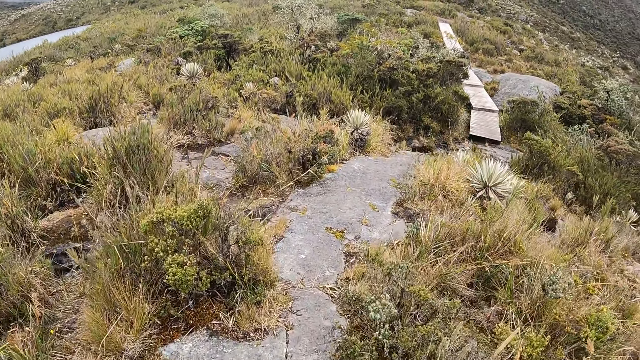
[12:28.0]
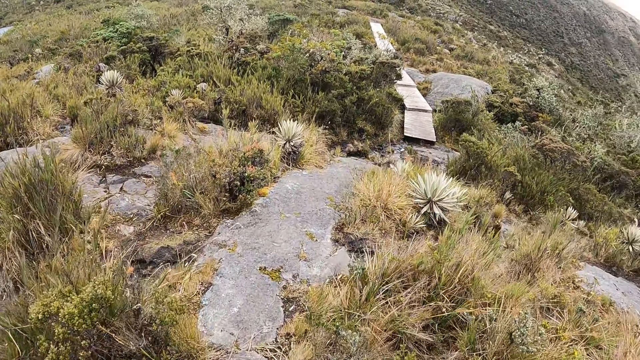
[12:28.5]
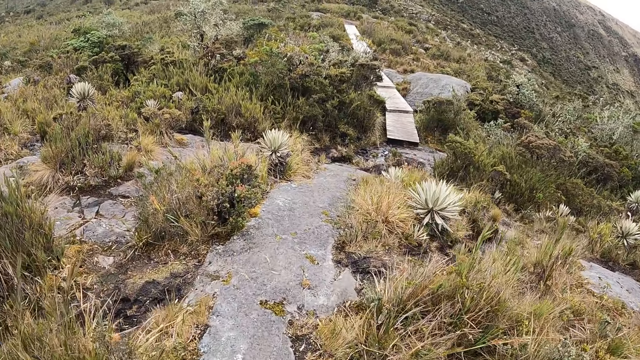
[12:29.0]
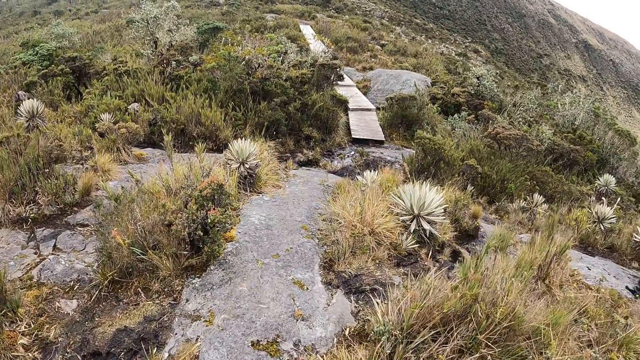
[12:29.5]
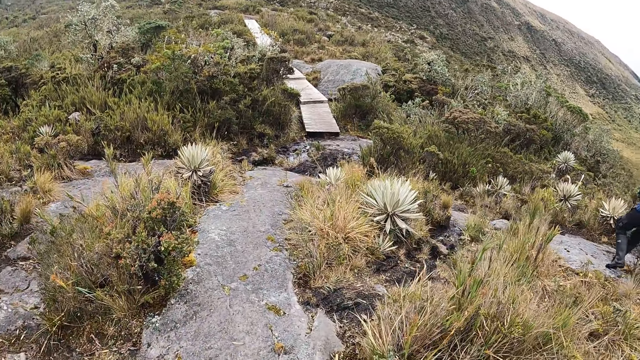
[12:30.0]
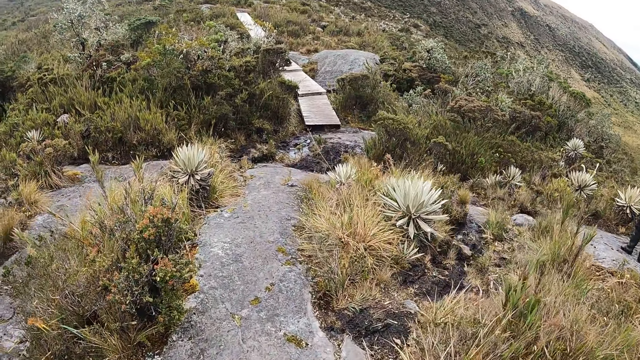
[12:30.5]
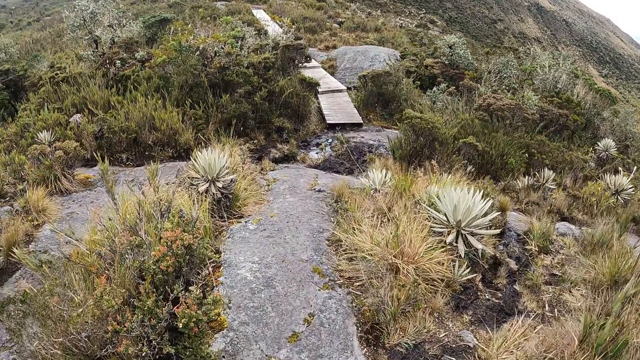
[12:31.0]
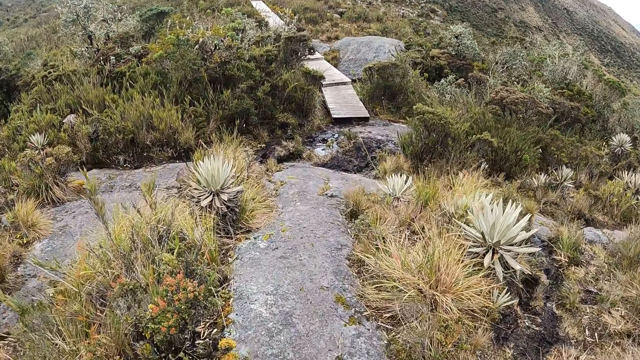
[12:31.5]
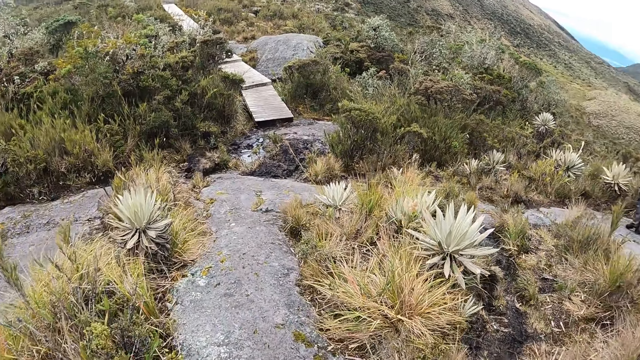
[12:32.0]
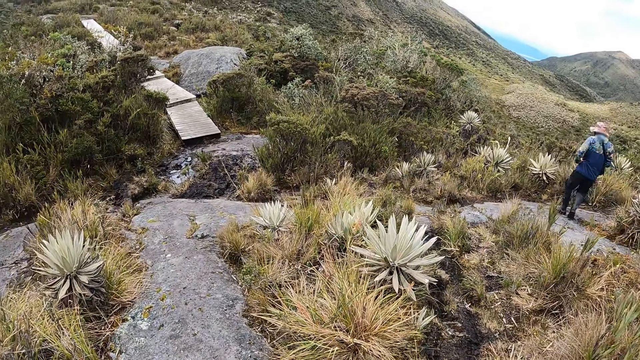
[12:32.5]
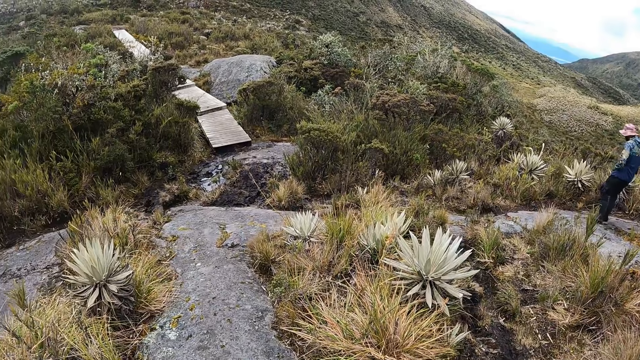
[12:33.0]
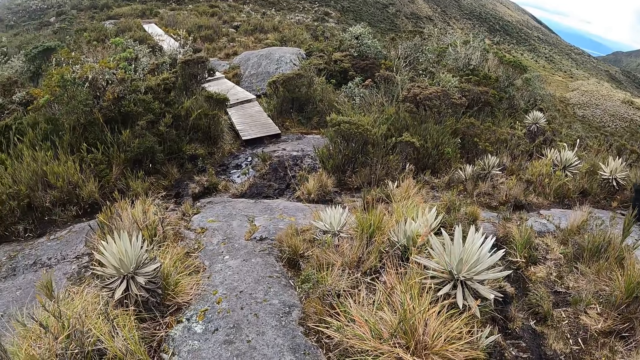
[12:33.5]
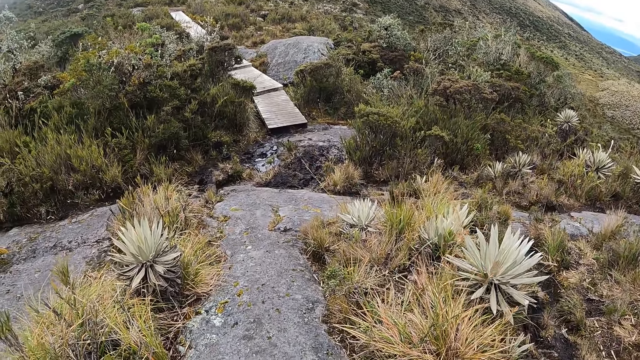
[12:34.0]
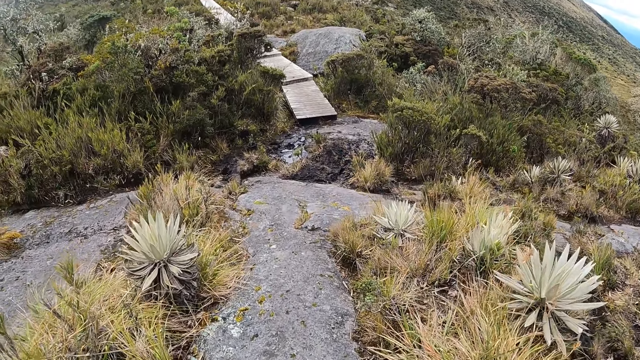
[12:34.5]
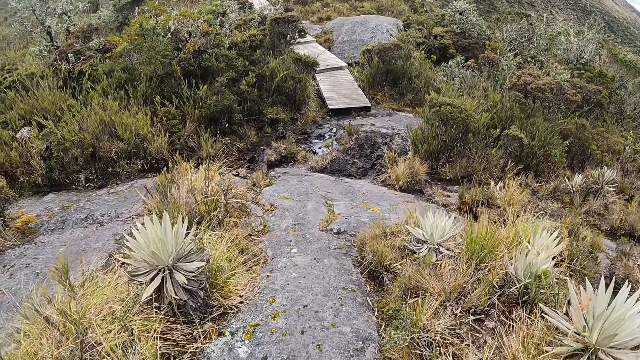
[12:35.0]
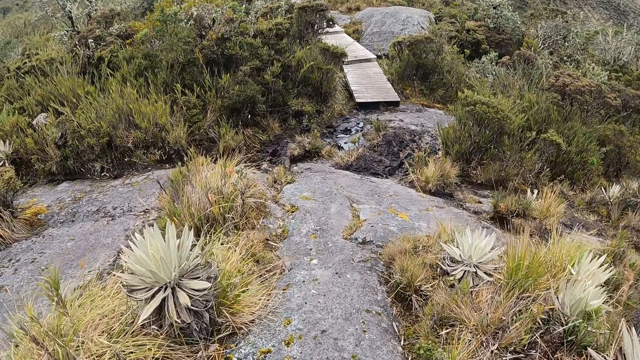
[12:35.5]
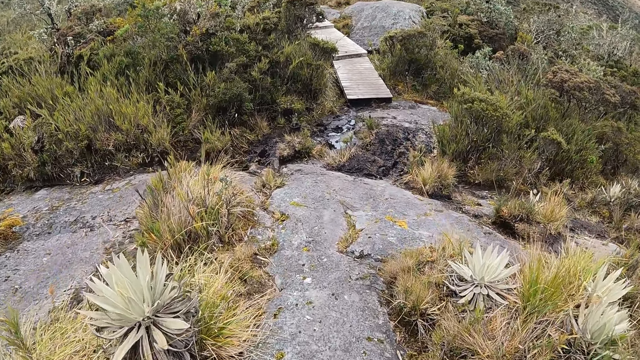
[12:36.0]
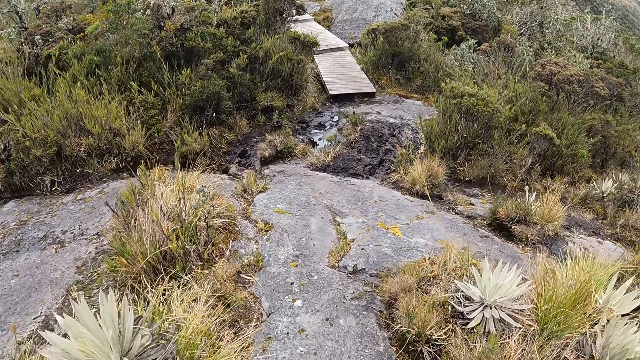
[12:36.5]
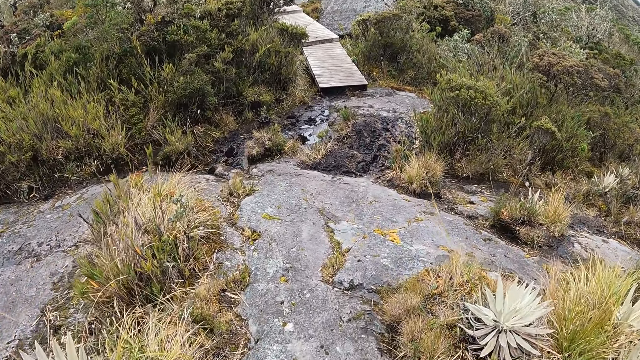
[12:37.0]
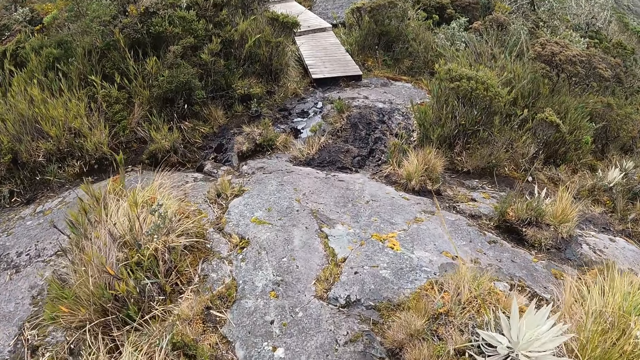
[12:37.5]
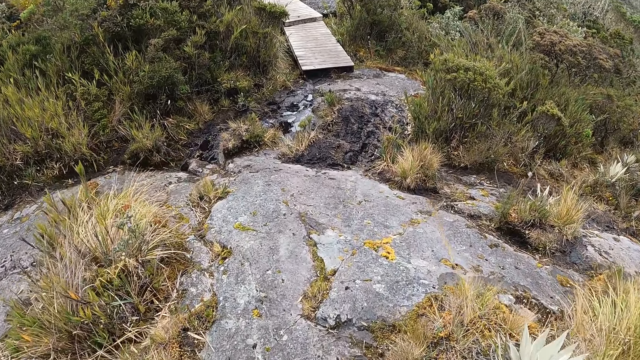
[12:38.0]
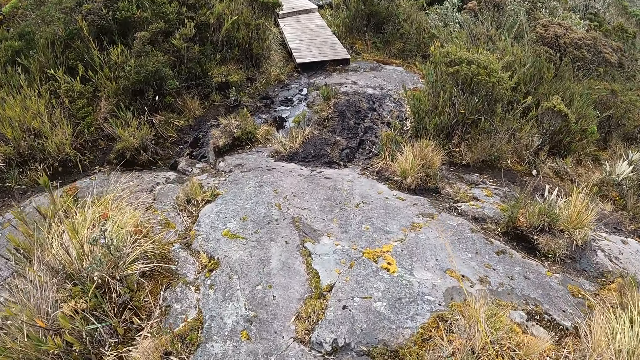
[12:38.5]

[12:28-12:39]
The camera wearer walks around. They look at a person.

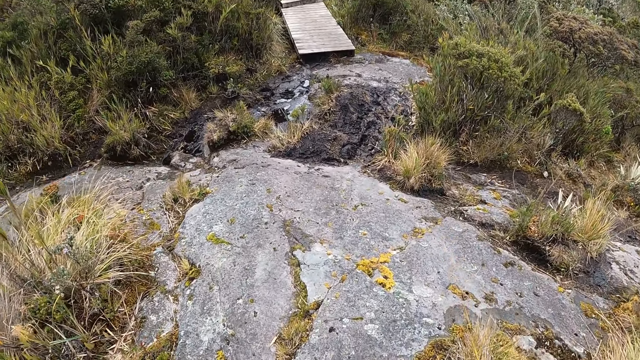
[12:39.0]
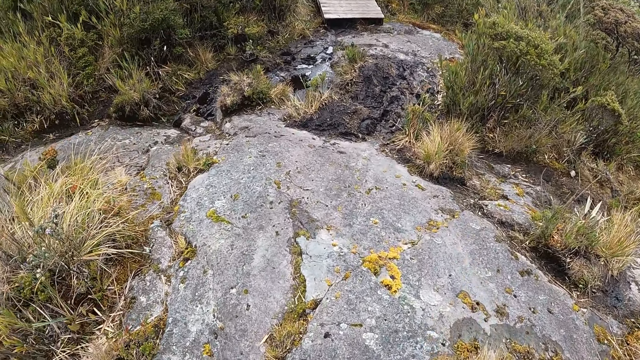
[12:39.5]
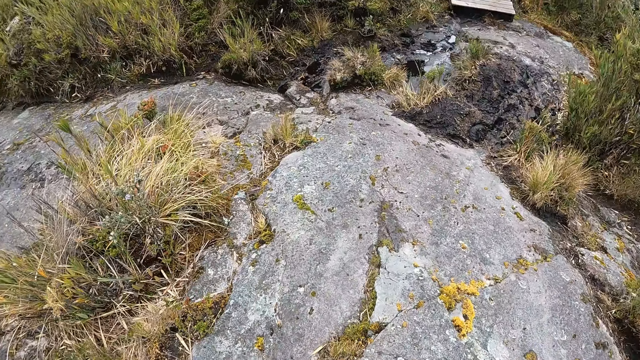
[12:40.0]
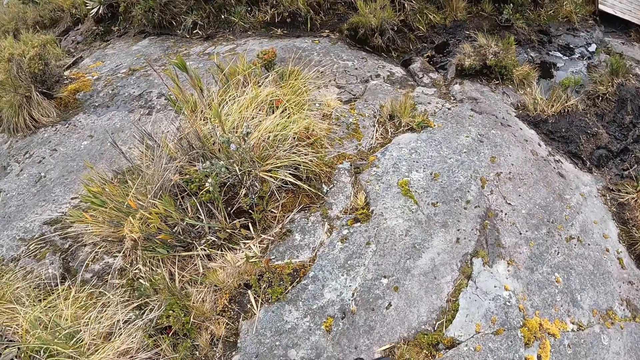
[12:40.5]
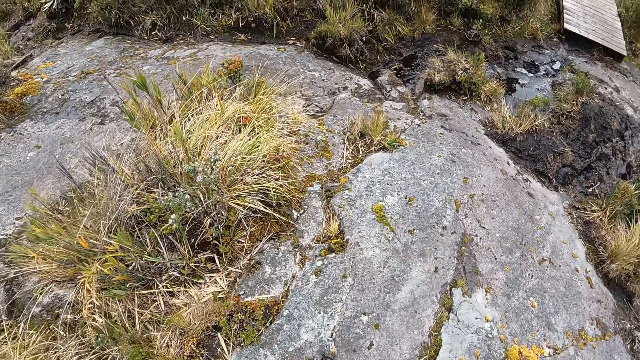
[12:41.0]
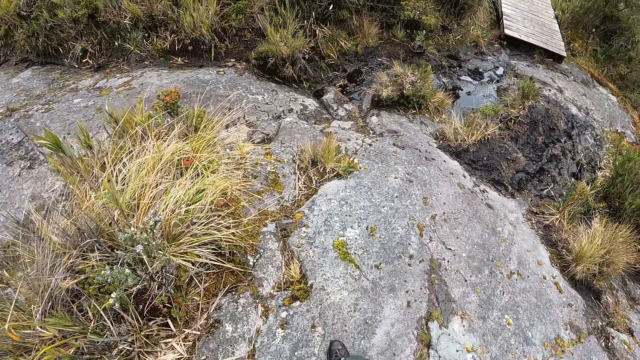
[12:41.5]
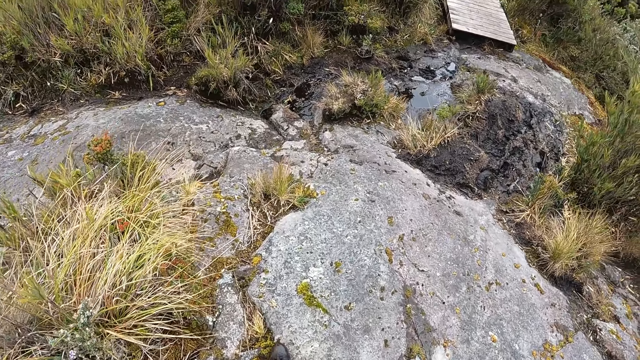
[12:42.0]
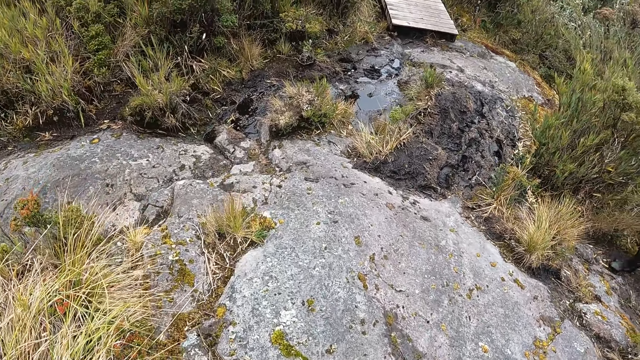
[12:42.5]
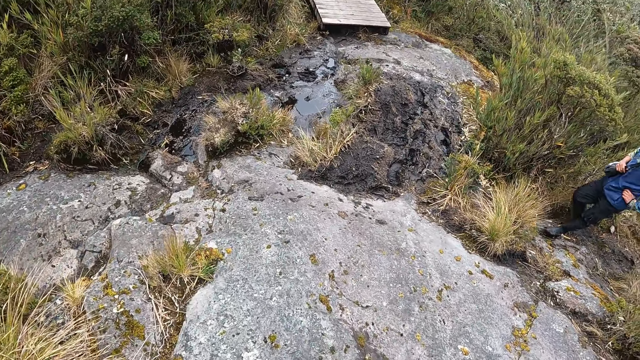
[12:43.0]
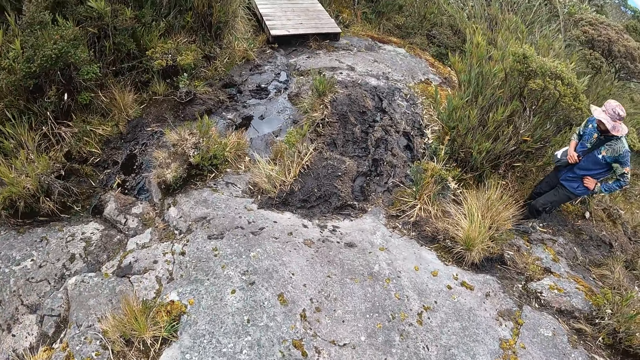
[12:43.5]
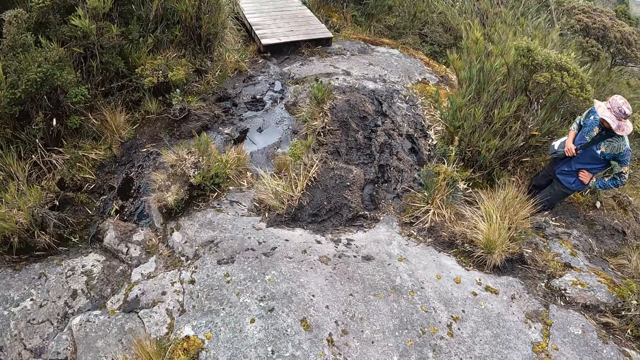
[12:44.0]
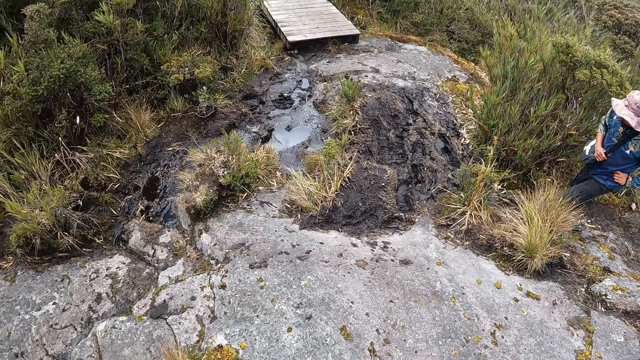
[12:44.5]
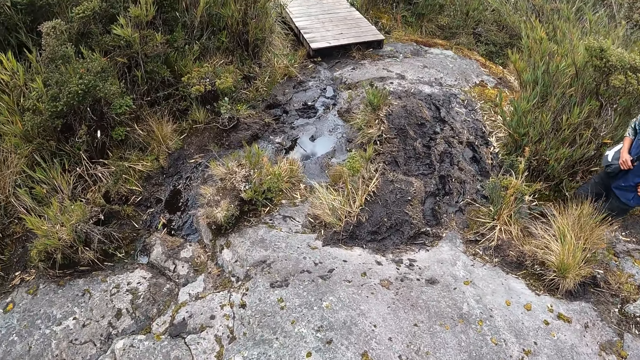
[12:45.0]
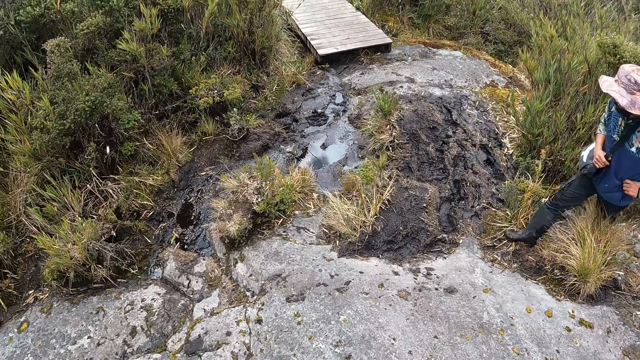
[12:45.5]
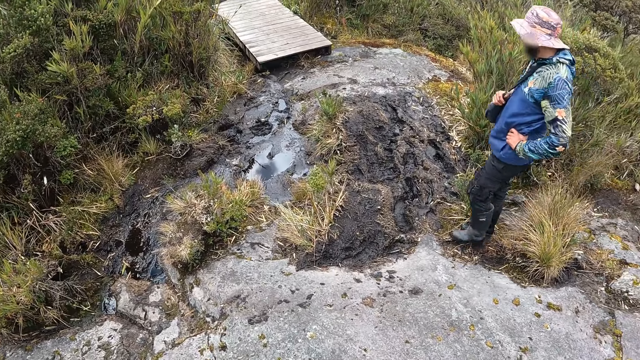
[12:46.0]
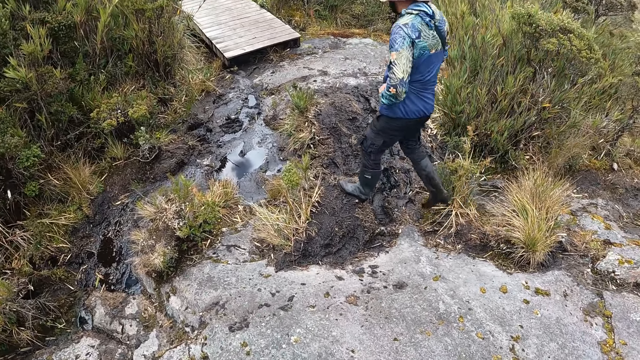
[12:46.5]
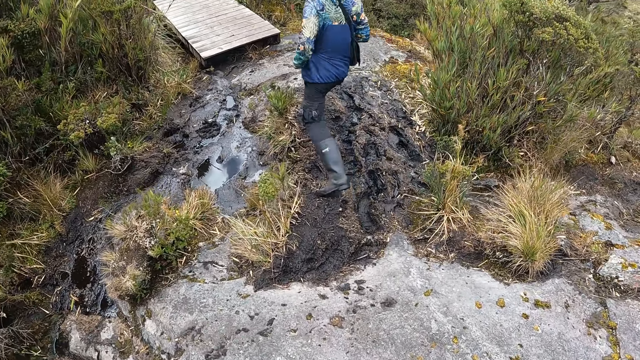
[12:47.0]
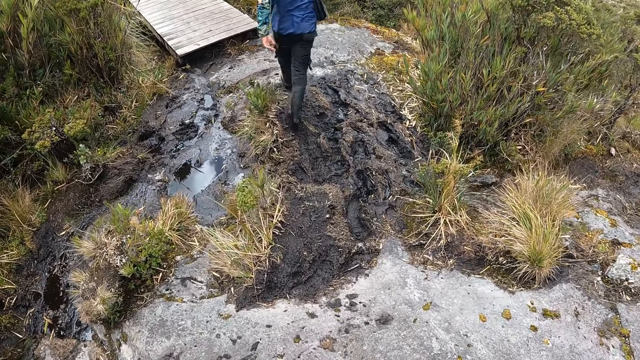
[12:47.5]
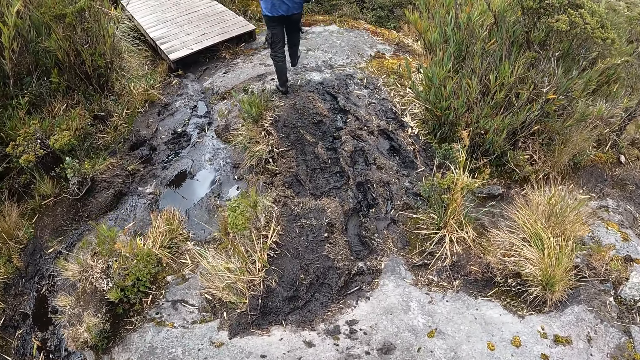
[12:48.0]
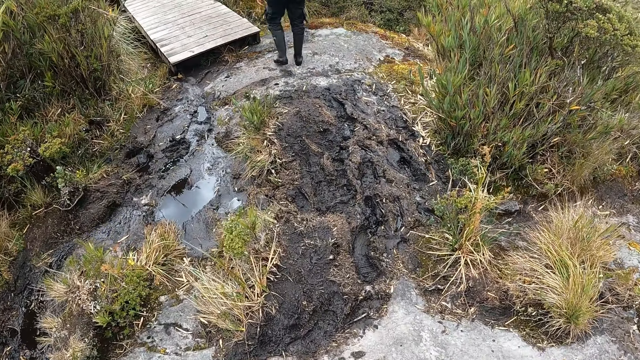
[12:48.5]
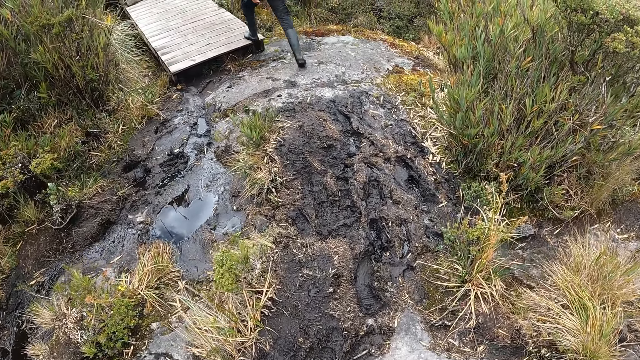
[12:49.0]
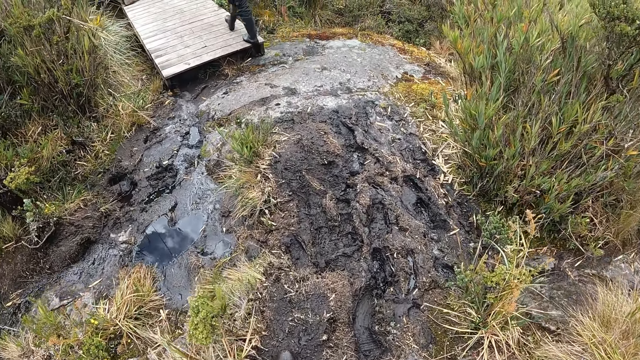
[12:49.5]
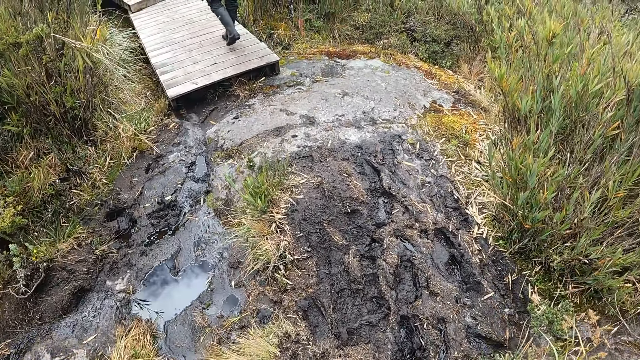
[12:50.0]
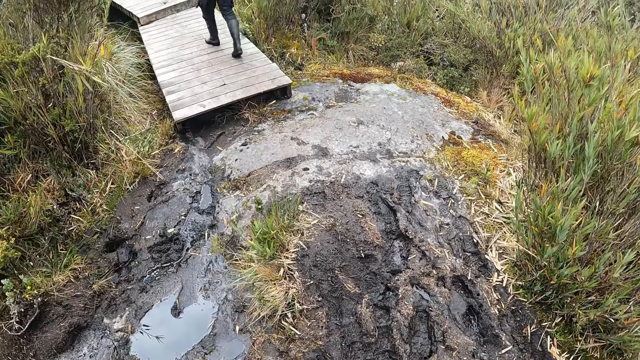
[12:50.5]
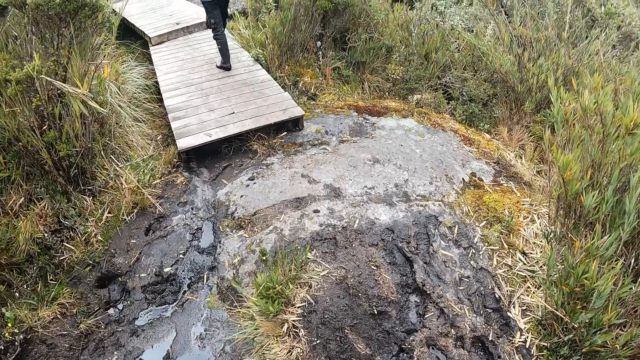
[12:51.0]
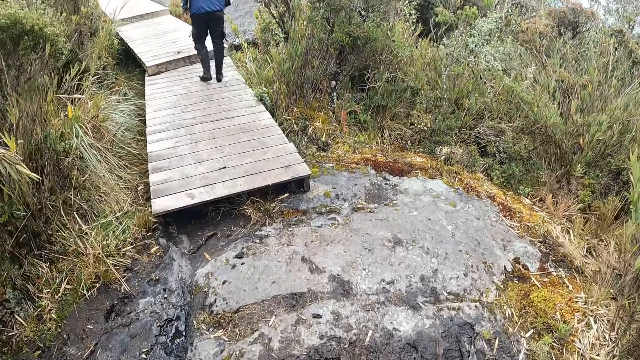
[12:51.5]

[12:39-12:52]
The camera wearer looks at the water on the ground. They look at a person. They look at the water on the ground.
